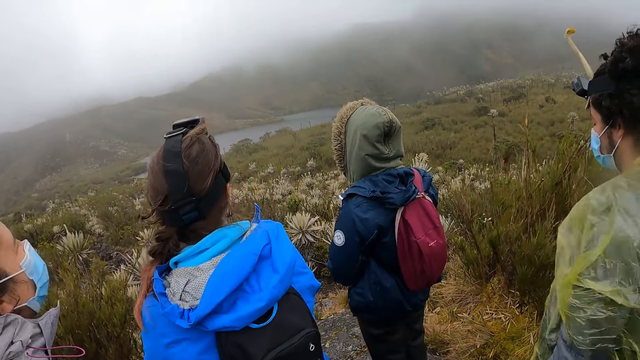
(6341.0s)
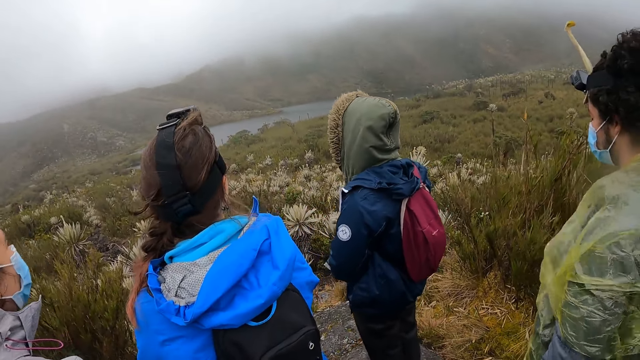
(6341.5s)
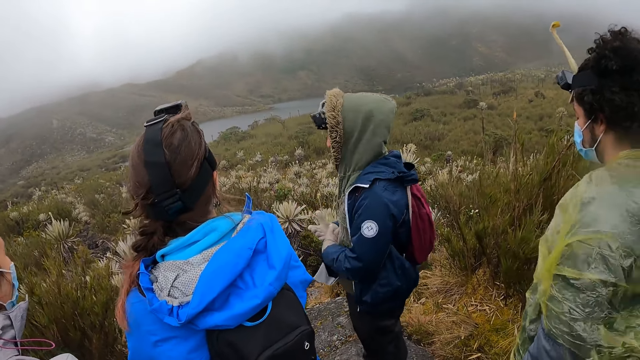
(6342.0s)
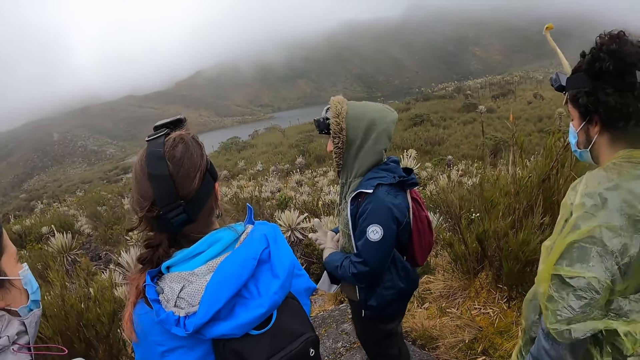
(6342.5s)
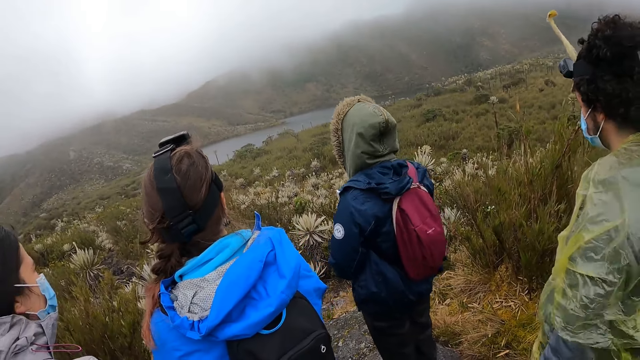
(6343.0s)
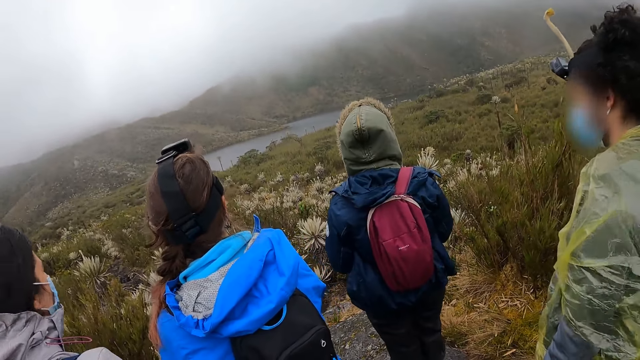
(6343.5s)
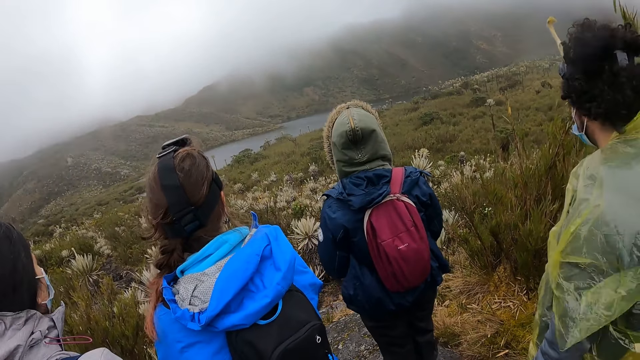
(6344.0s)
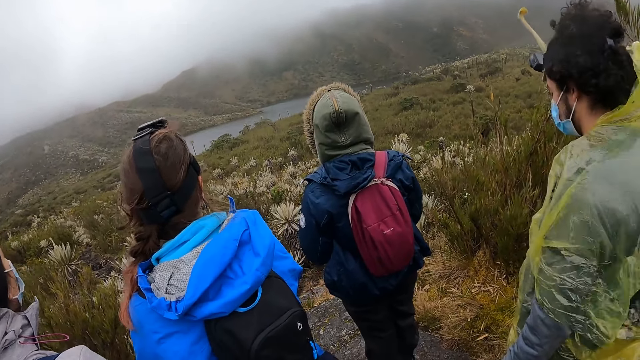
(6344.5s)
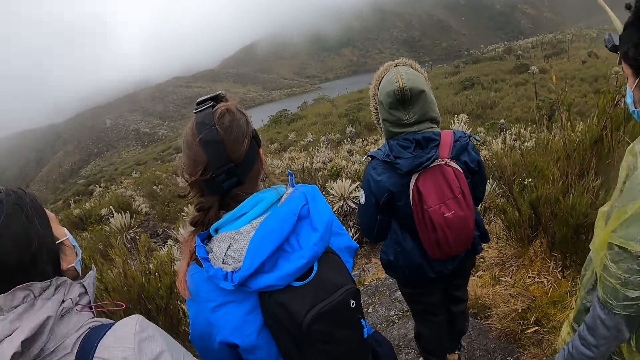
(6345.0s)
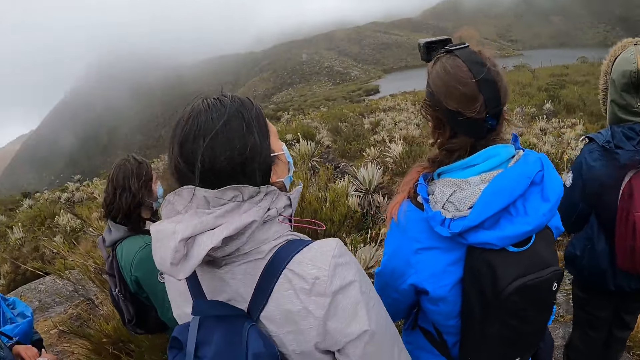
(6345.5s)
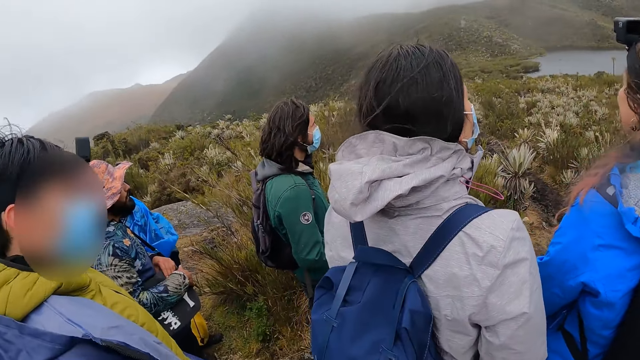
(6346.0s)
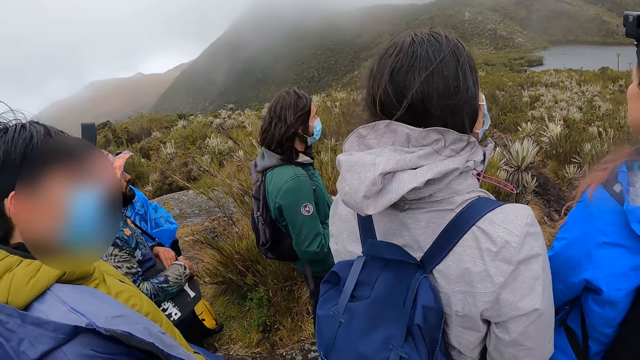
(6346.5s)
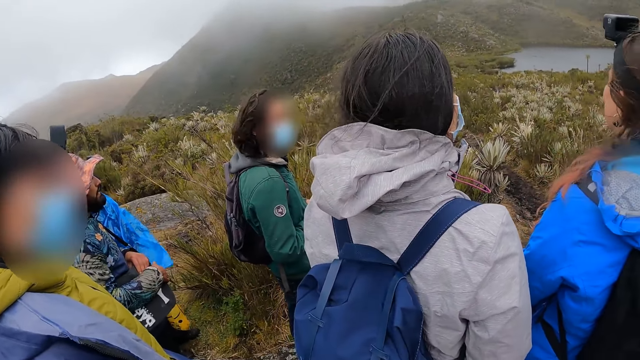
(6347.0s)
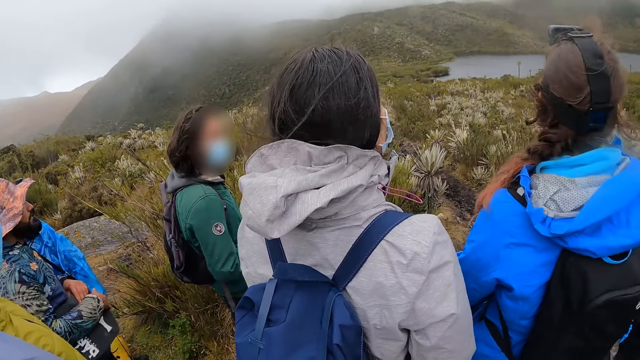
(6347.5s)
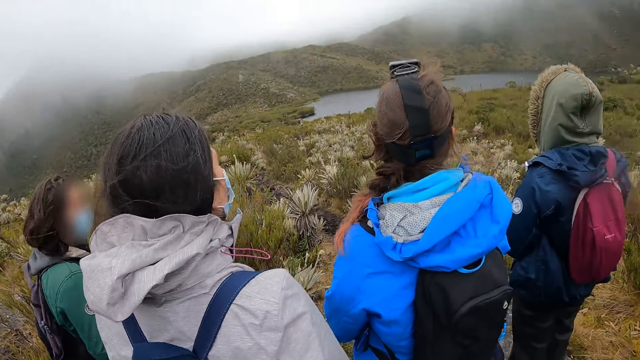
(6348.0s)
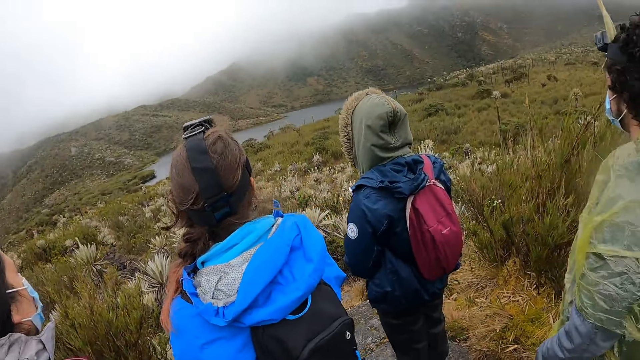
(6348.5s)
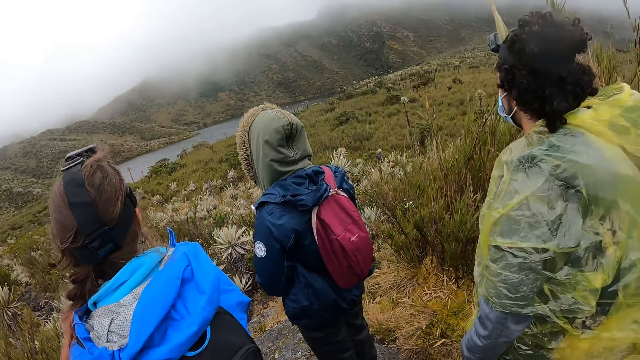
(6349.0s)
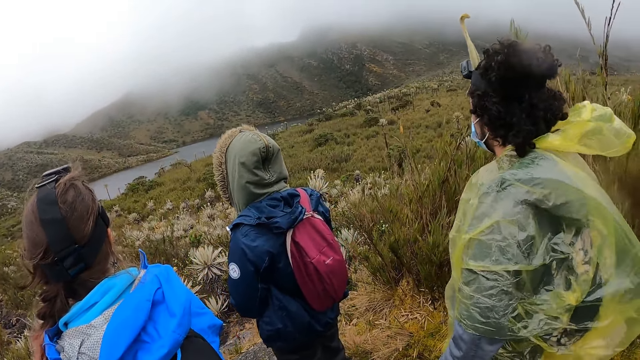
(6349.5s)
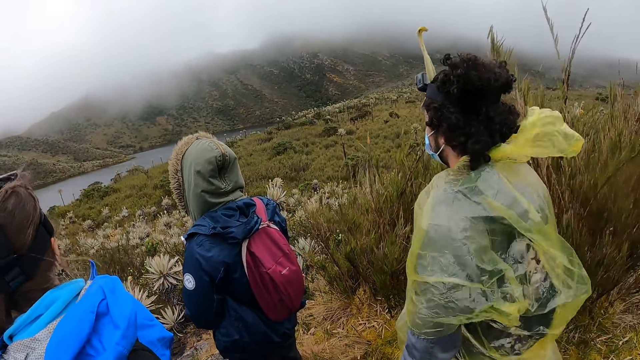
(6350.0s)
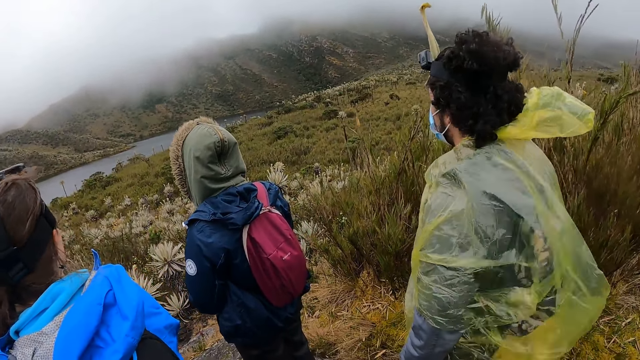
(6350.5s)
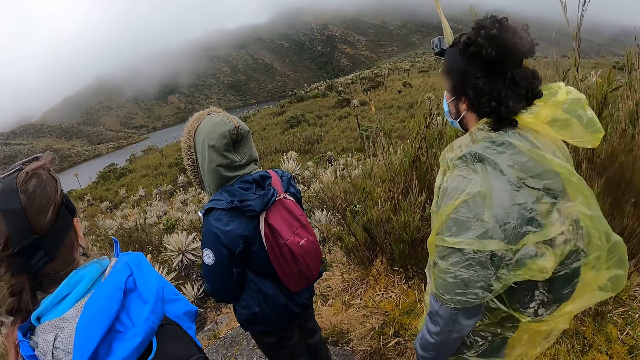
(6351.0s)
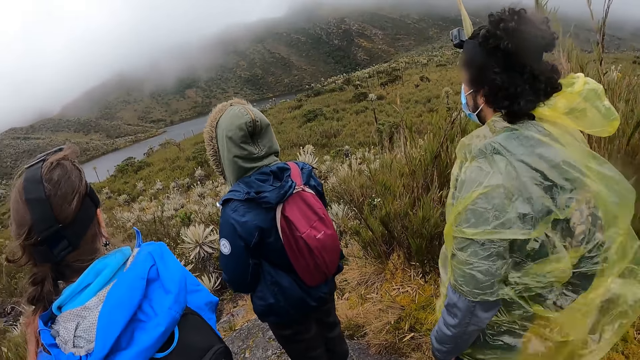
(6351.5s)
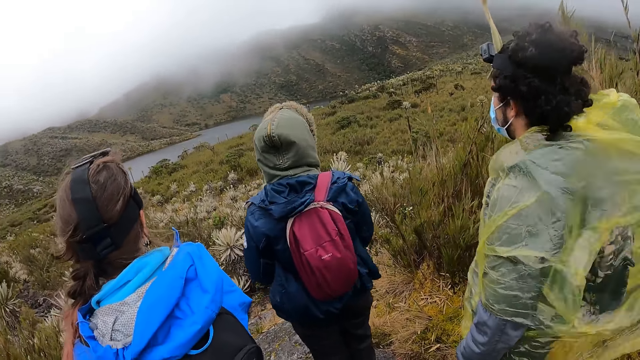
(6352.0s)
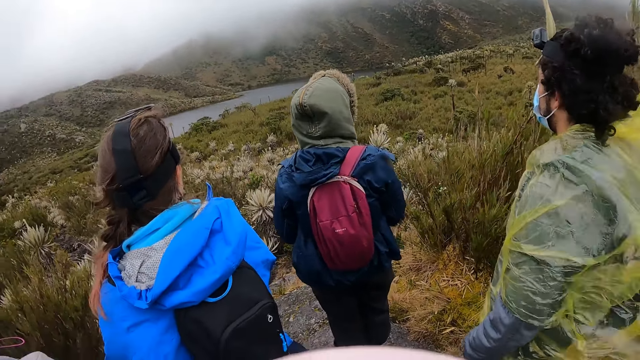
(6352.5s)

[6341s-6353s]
The camera wearer looks at a person. They look at another person. They look around the hill.

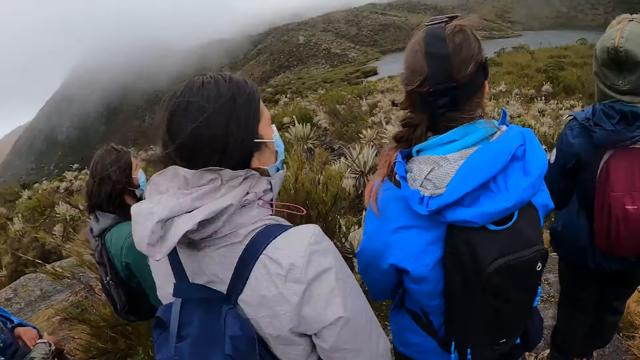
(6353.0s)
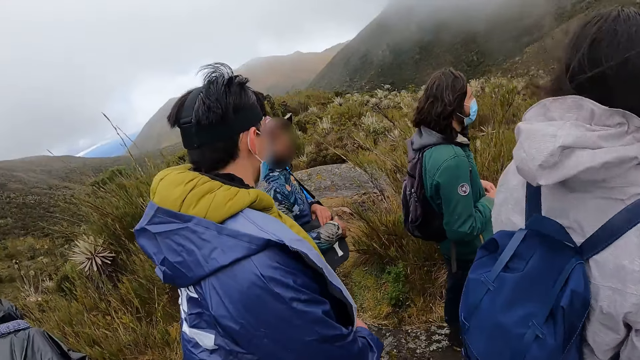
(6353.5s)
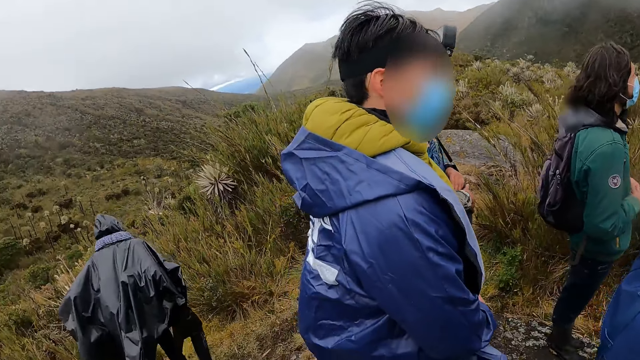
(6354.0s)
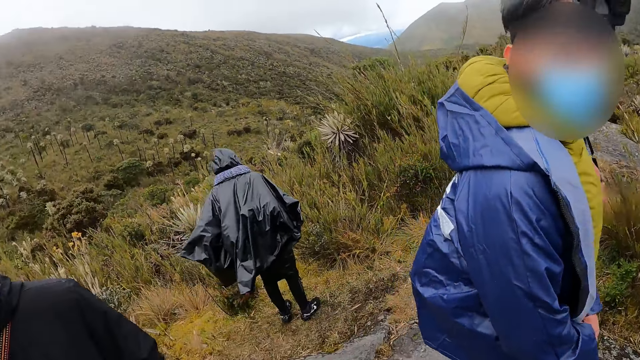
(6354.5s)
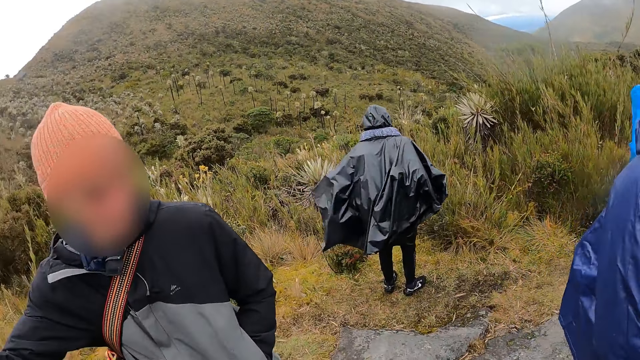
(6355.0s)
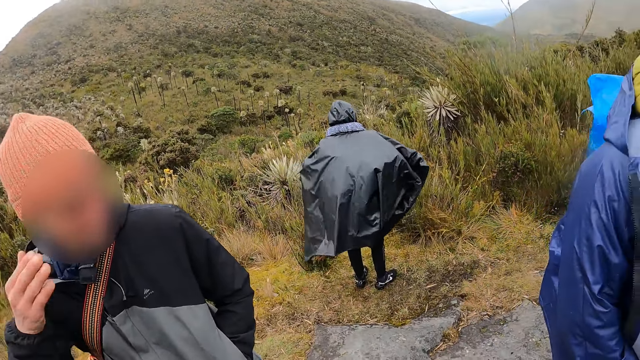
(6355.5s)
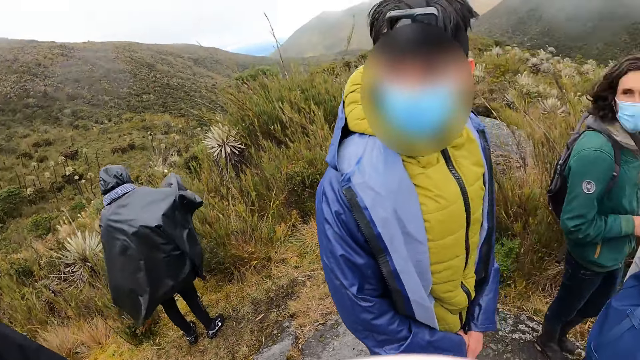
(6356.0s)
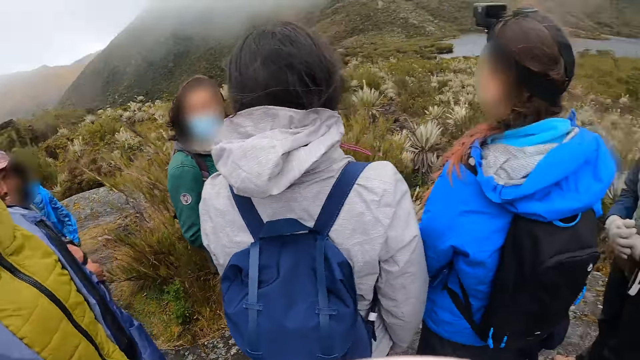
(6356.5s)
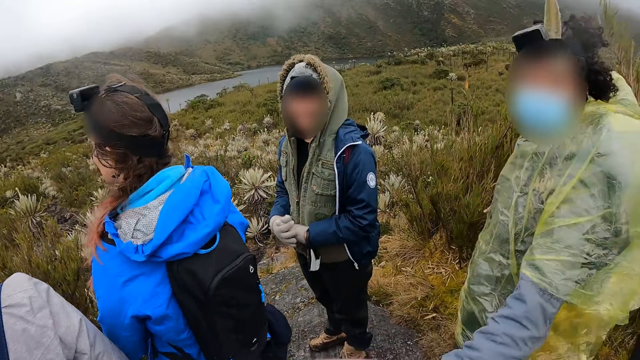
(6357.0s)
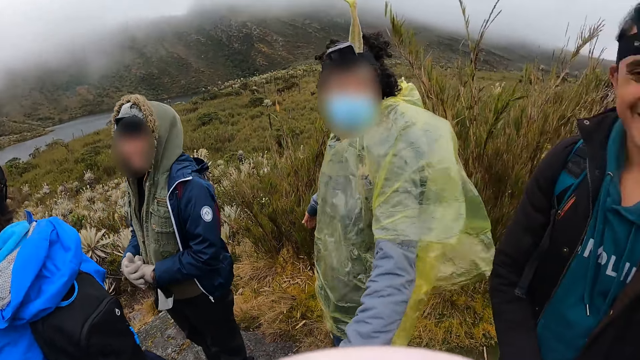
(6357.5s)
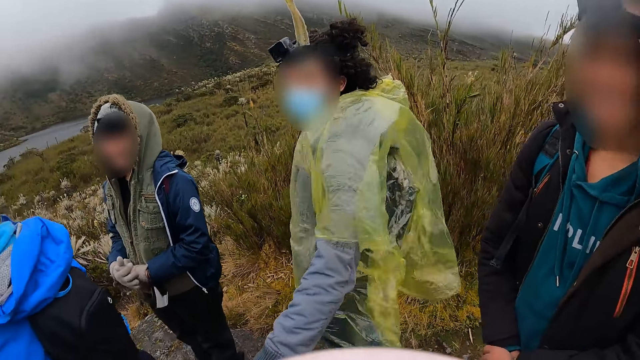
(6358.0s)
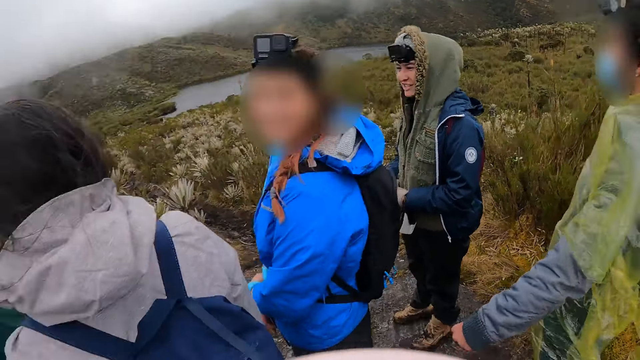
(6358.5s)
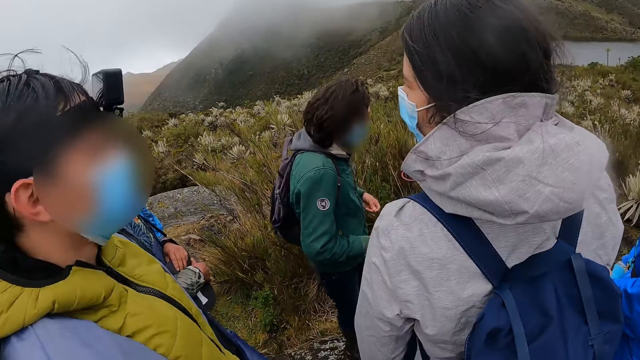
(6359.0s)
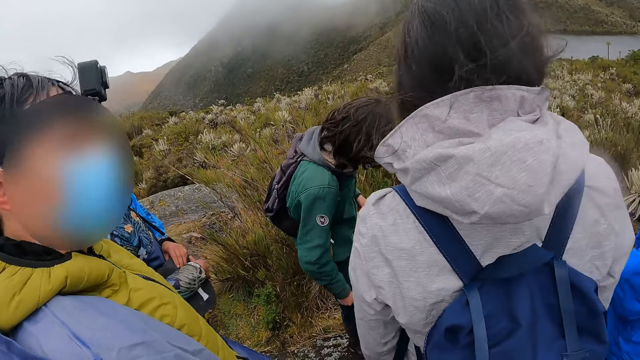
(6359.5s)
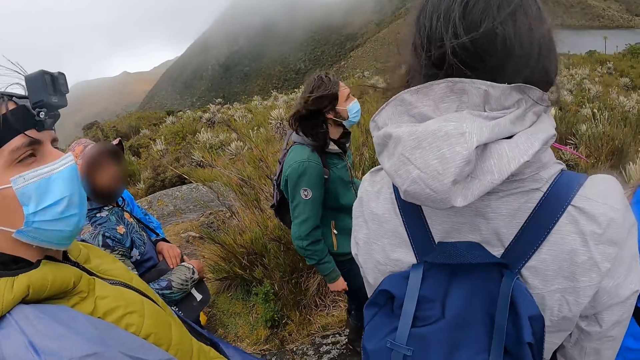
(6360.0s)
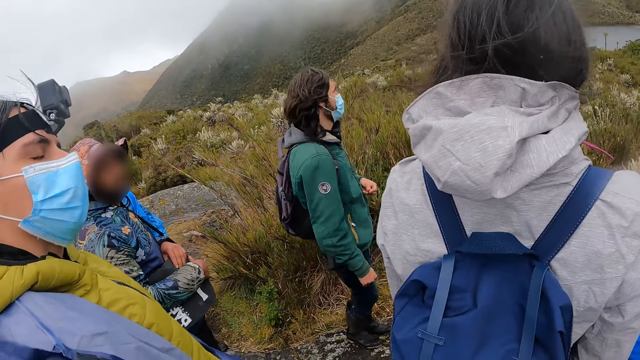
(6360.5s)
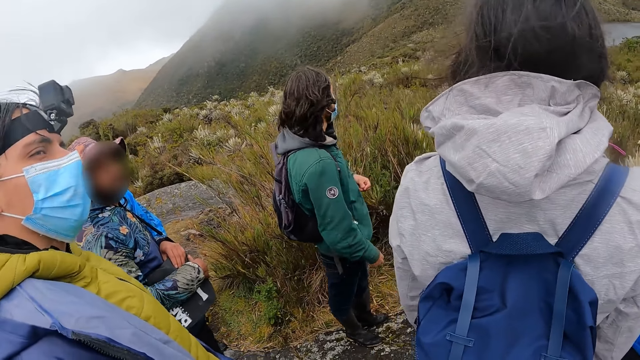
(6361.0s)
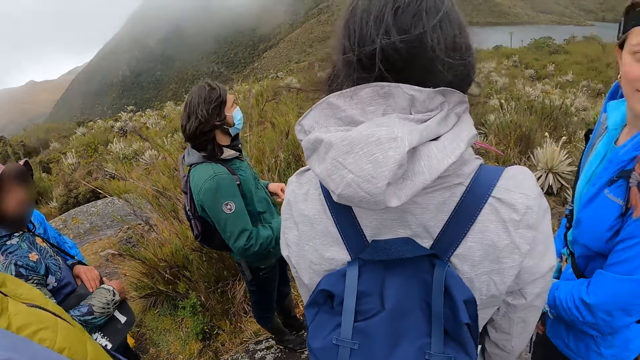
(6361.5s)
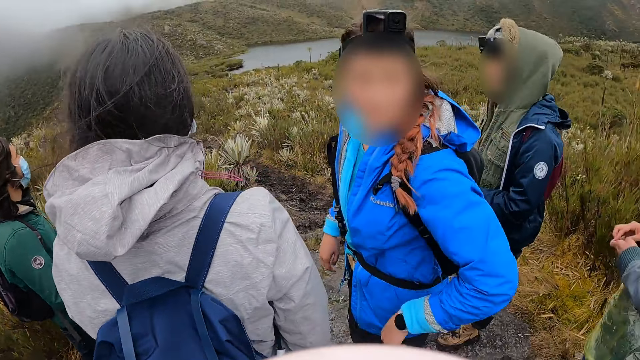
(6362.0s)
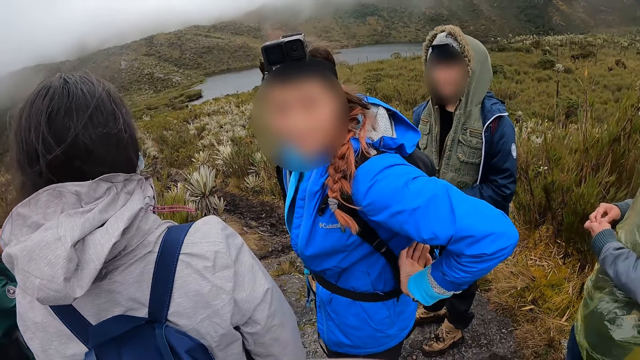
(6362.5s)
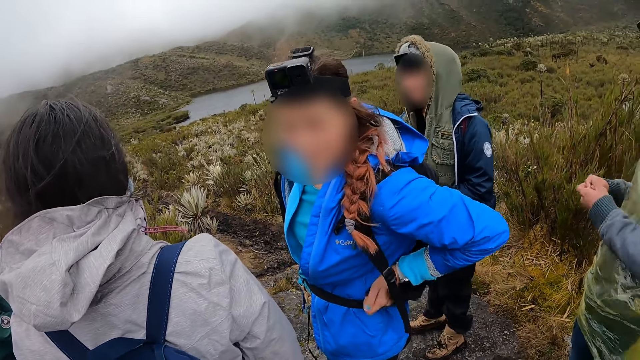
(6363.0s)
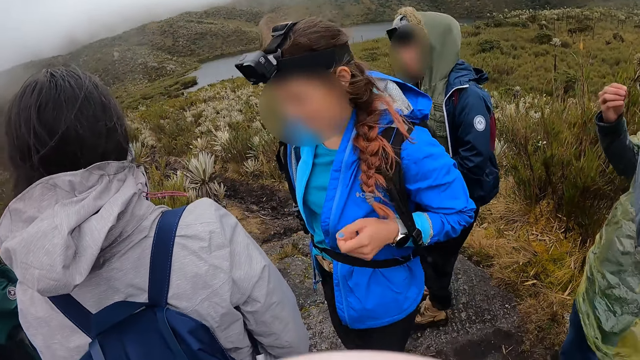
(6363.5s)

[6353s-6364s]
The camera wearer interacts with the group of people. They interact with a person.
